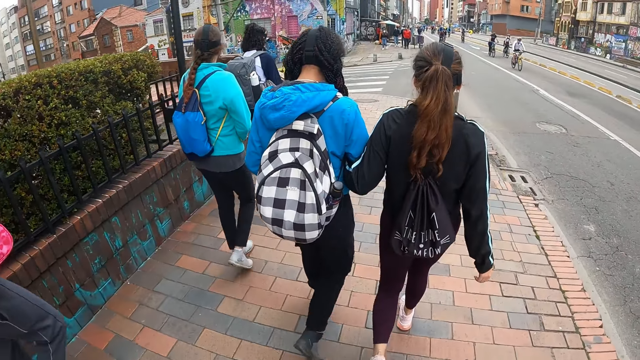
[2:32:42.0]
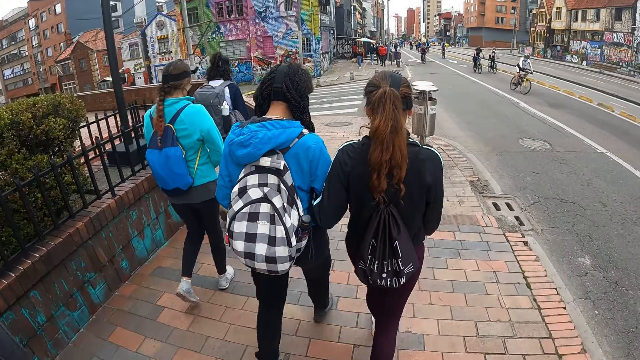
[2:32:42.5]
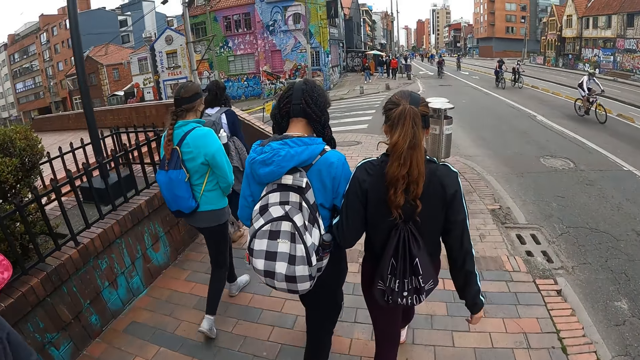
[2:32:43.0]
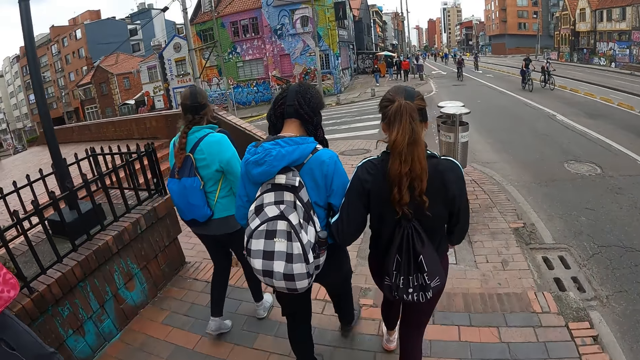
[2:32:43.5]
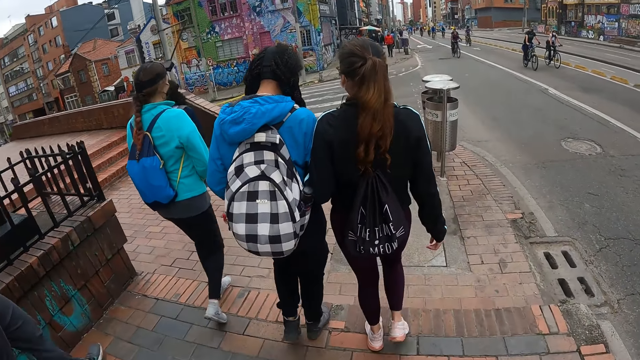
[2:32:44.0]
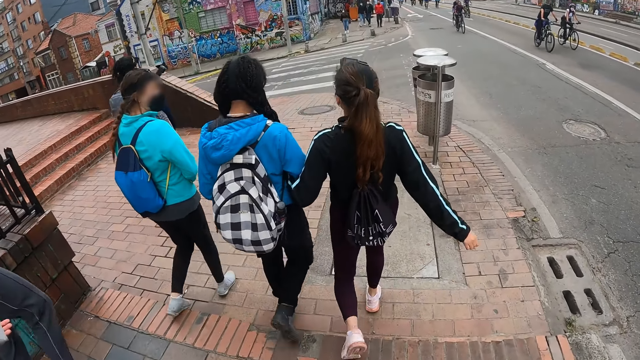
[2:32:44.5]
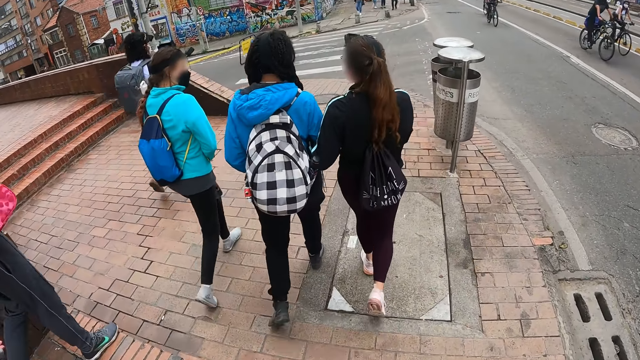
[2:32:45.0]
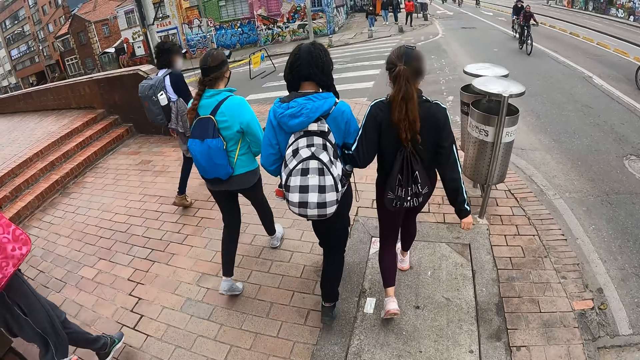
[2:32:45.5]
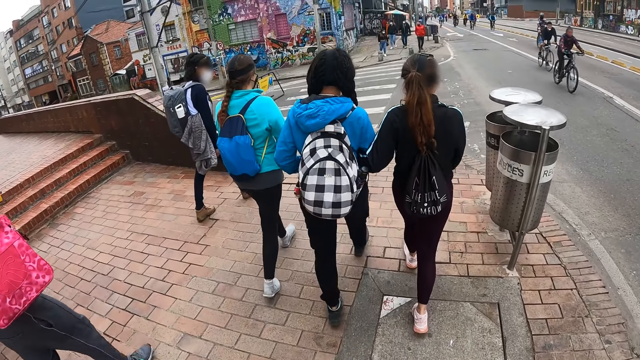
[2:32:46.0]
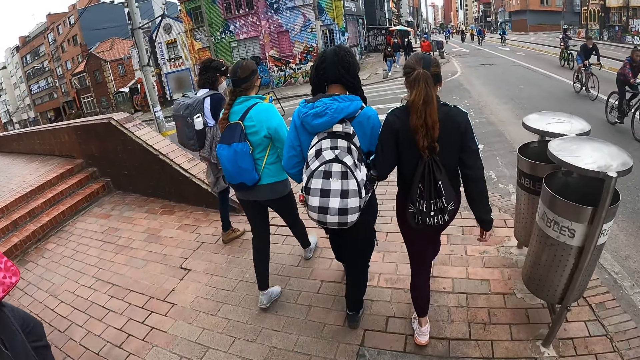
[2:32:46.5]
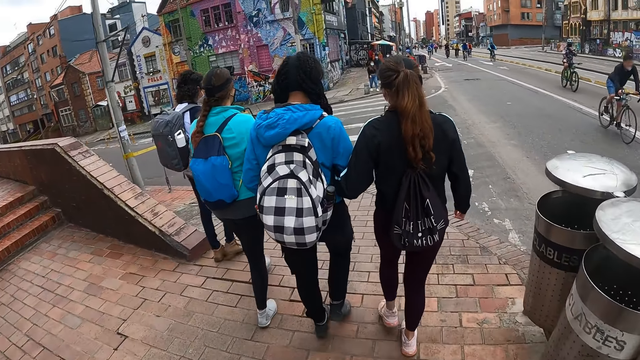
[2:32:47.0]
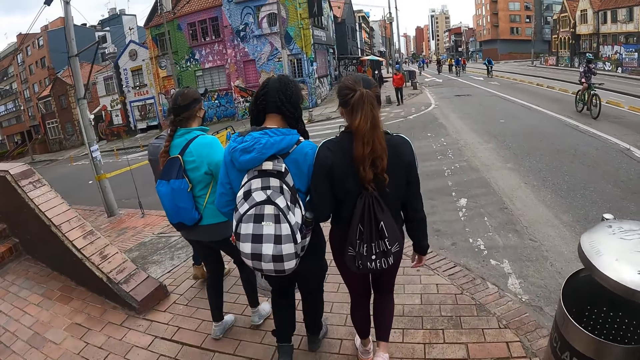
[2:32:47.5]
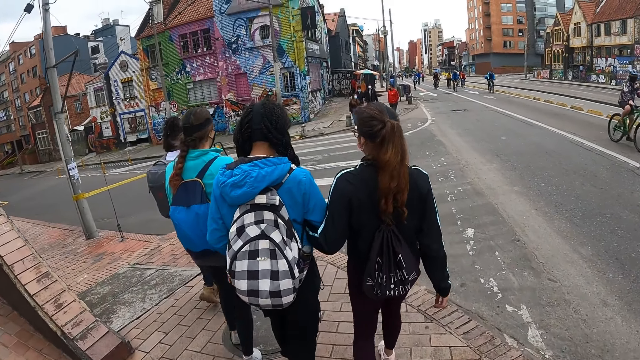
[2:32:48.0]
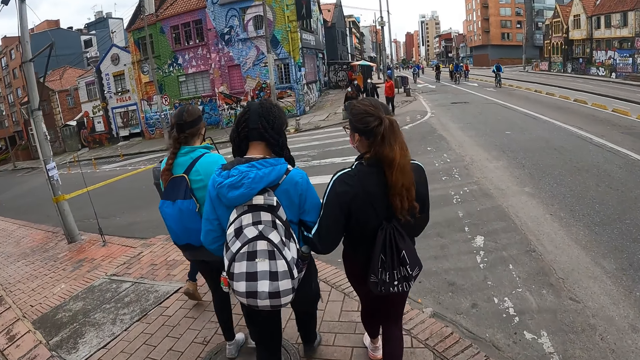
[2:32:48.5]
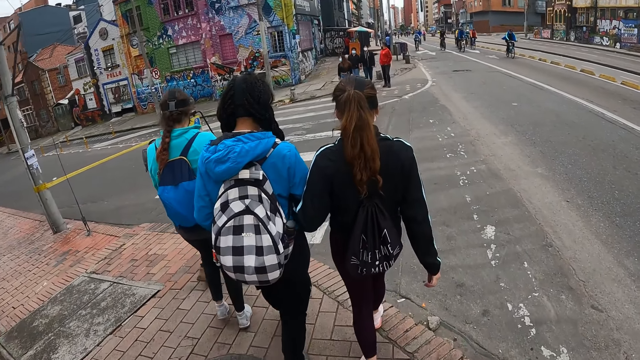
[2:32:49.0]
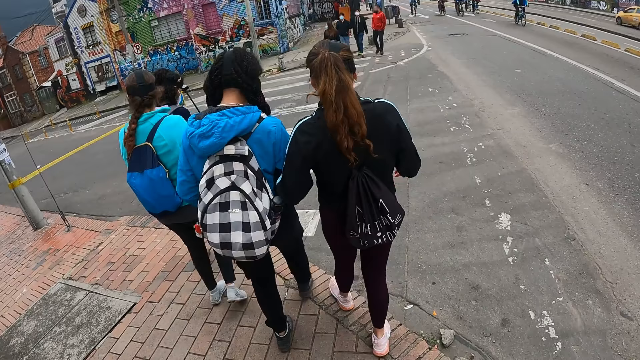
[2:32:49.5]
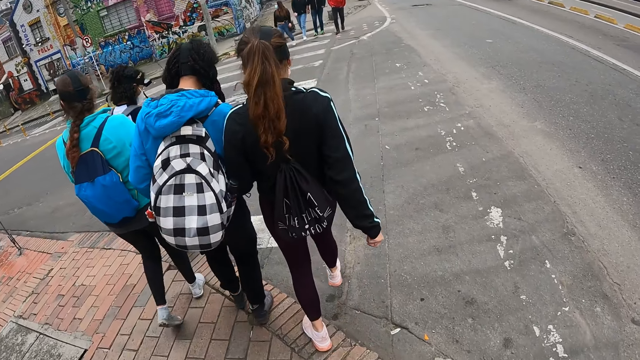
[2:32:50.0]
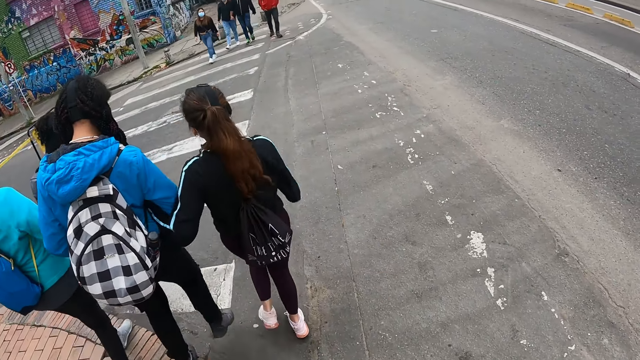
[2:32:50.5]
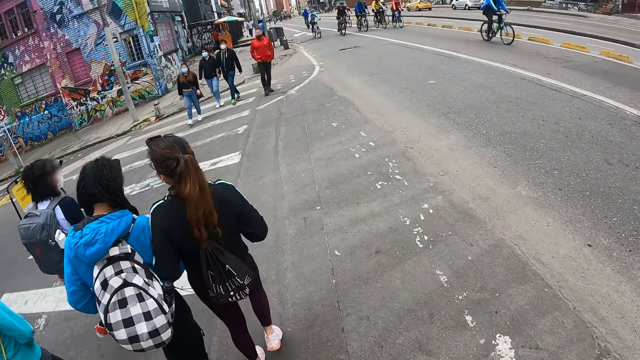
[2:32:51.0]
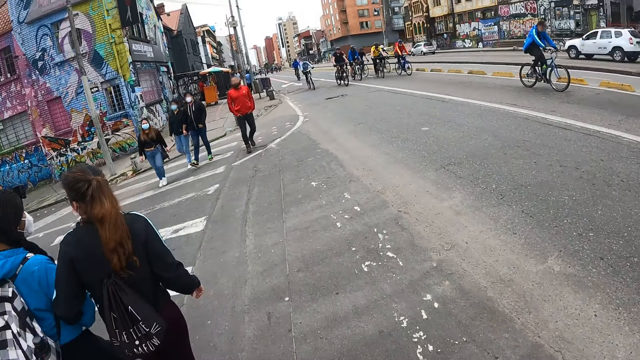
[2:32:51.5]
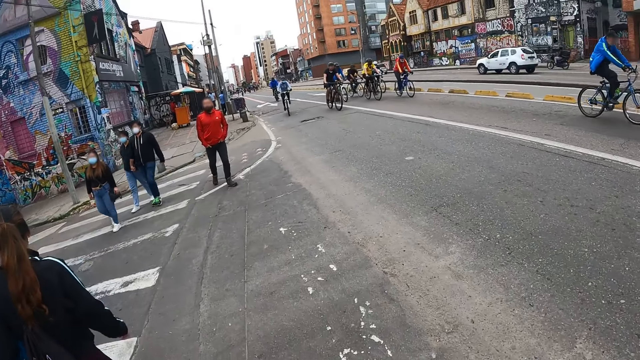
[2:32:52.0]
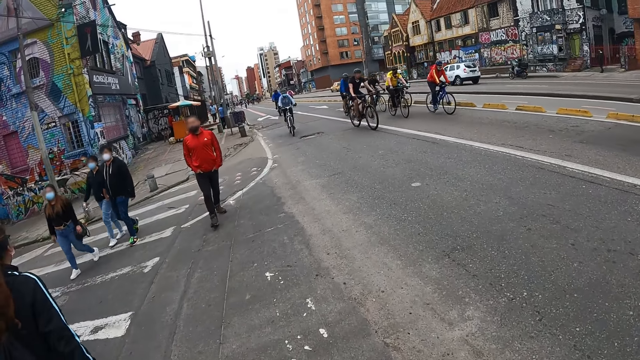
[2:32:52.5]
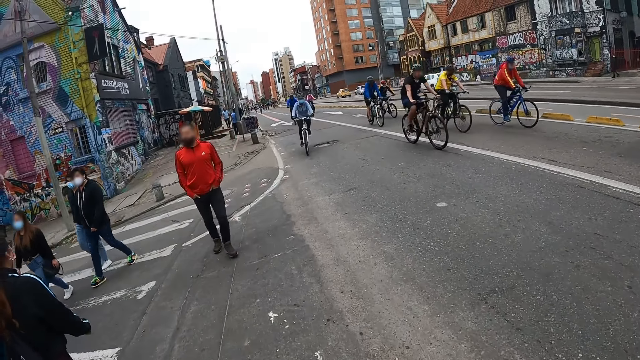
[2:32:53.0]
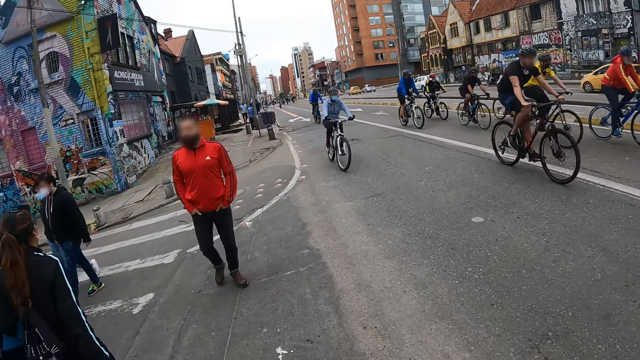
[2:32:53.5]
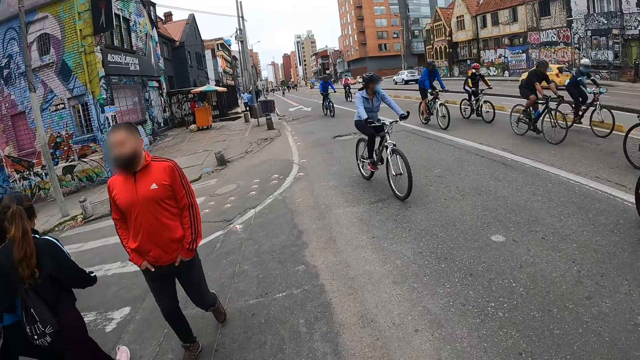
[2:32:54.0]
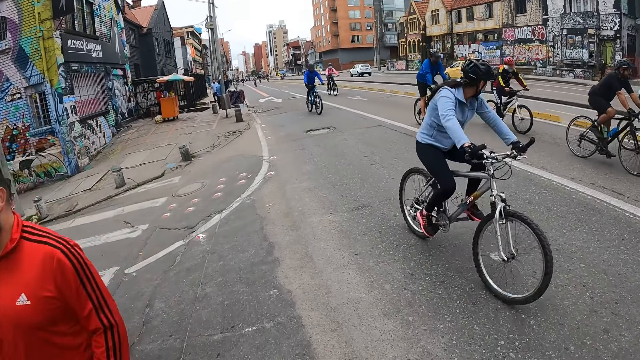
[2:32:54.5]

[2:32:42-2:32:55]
The camera wearer crosses the road.

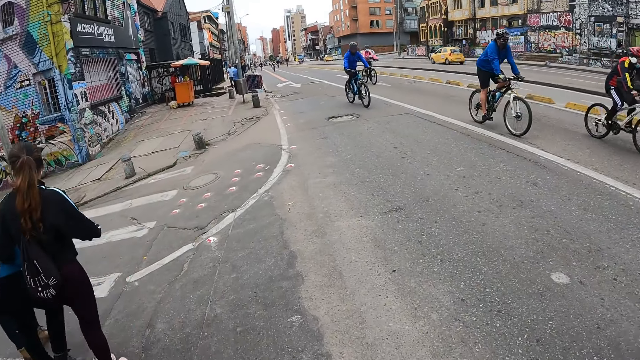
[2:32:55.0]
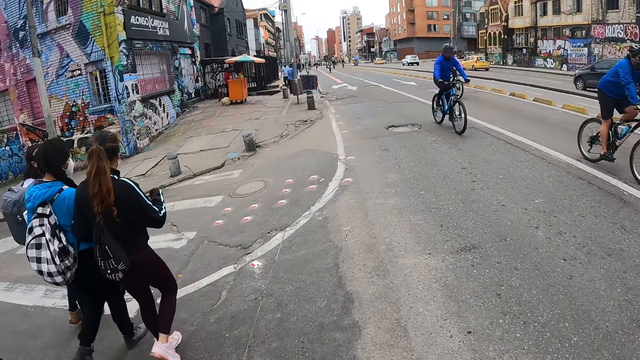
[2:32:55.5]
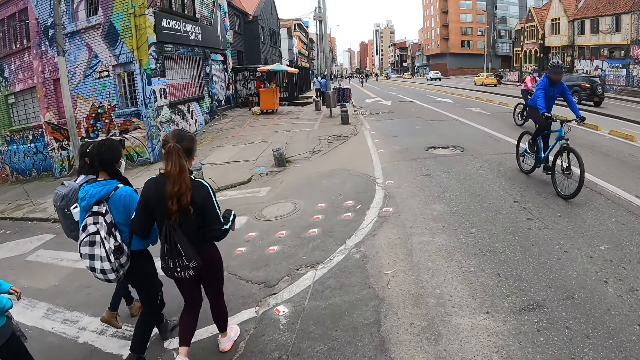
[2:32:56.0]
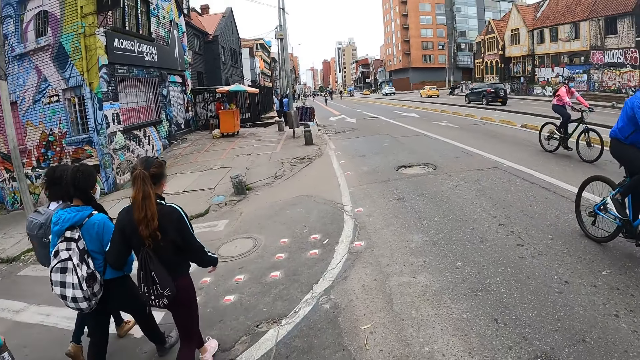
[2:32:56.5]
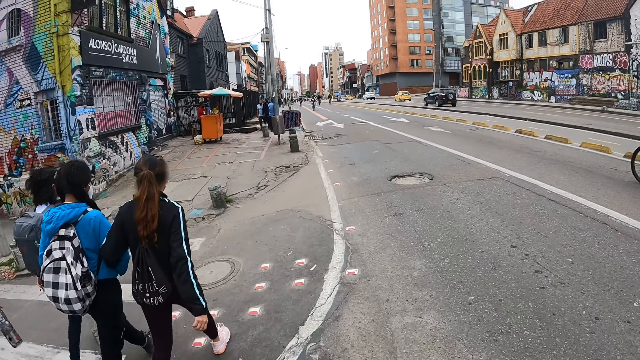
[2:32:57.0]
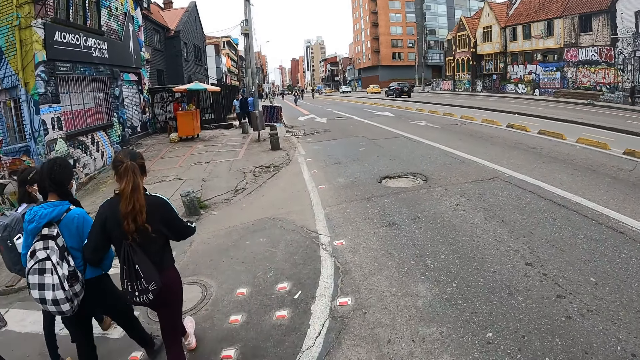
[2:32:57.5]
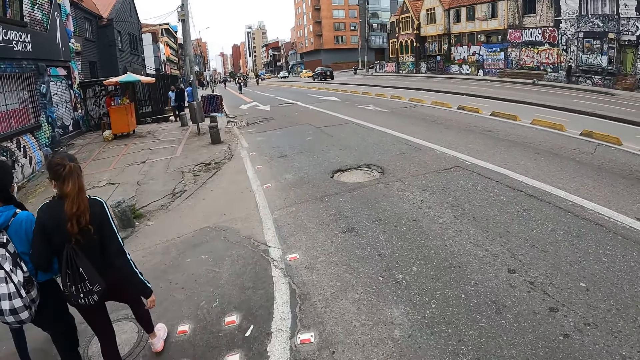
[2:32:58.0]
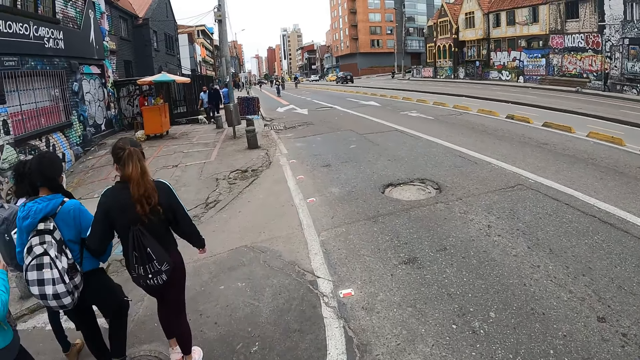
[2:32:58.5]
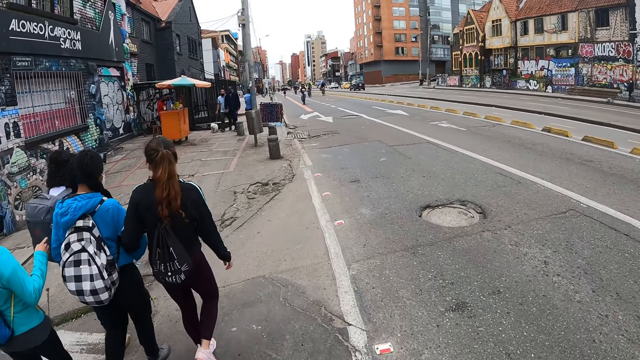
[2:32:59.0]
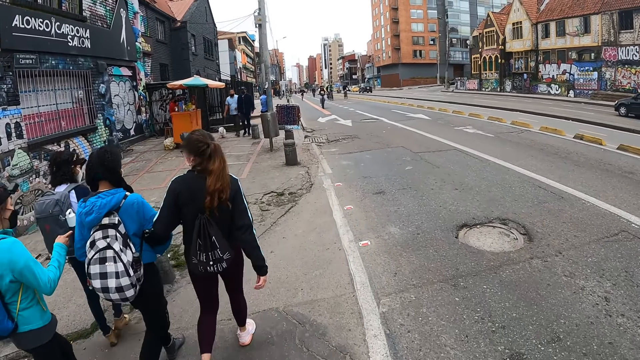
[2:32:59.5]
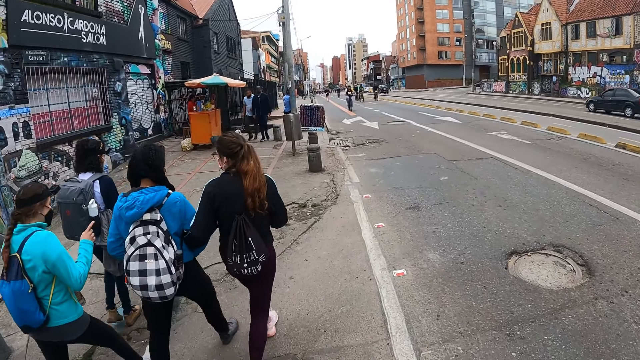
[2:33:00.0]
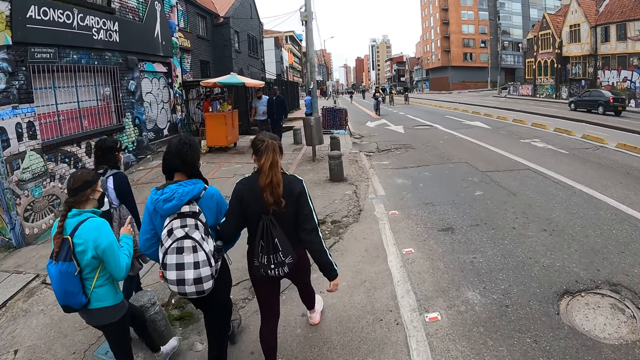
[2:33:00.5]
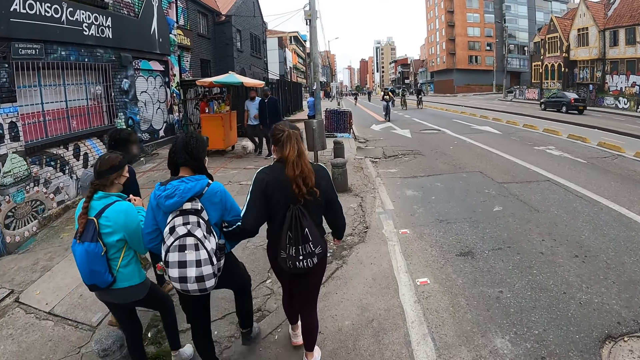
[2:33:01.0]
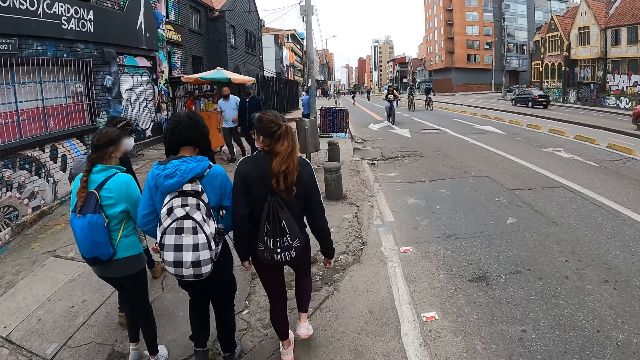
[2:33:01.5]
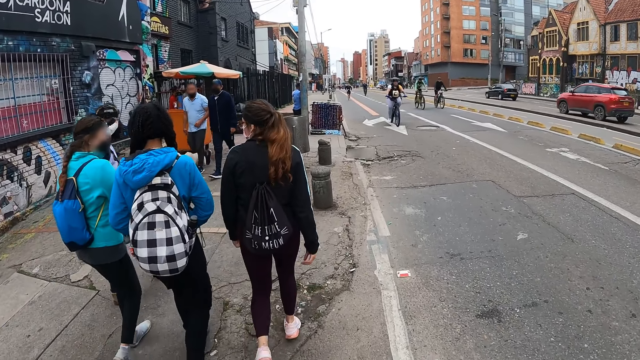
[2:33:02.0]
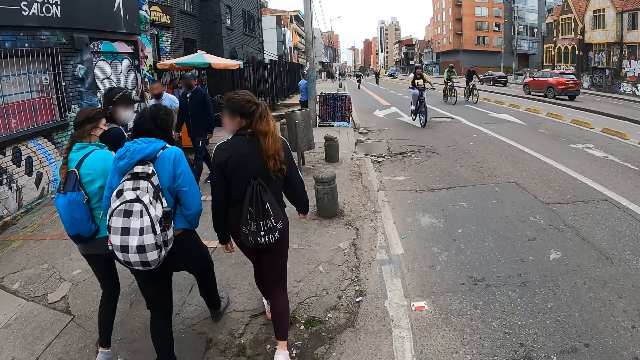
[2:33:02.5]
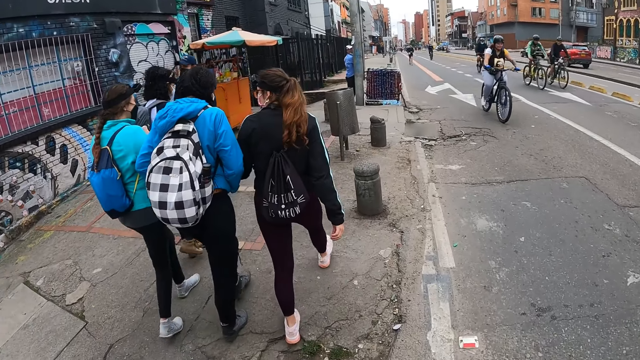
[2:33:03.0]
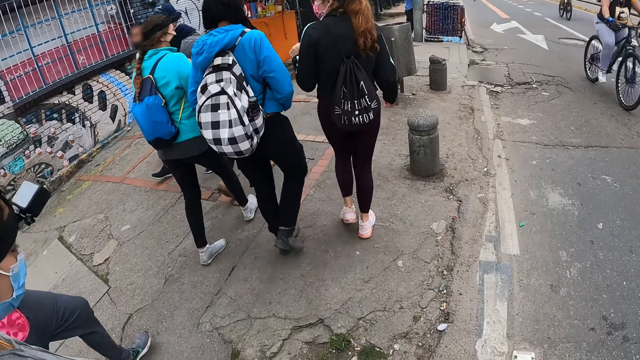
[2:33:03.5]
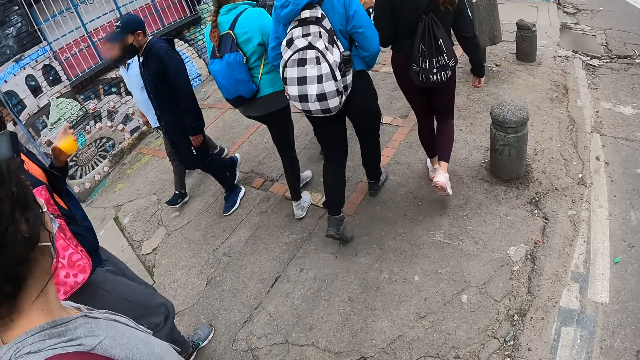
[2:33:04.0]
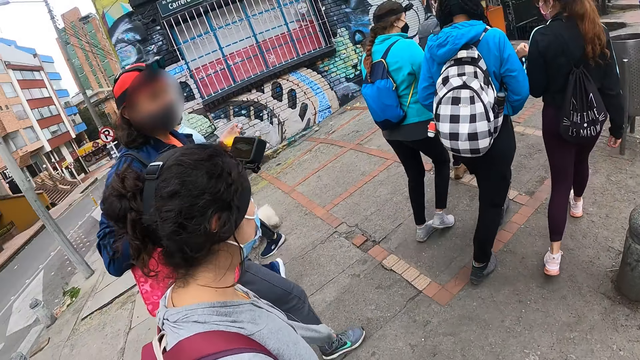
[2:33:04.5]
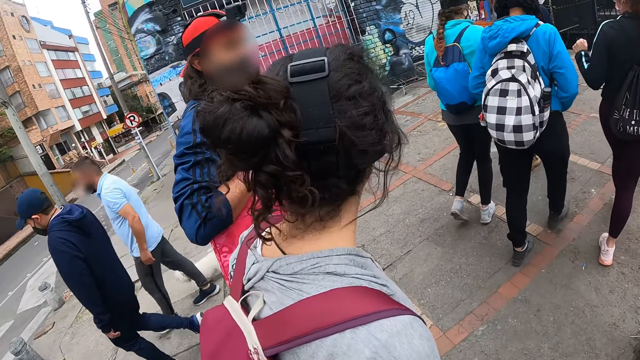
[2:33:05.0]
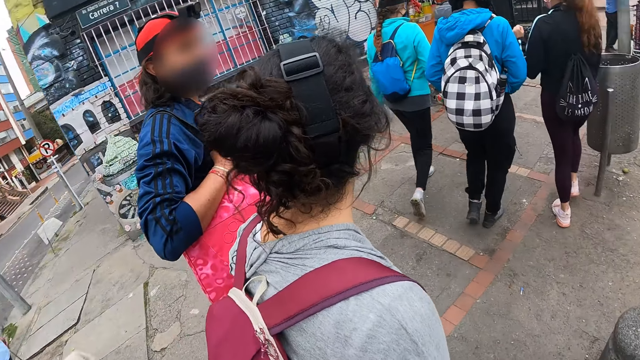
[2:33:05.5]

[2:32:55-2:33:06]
The girl interacts with the man.
